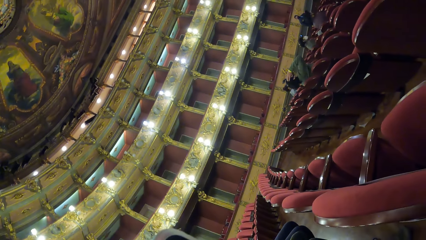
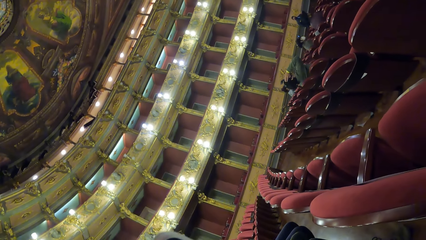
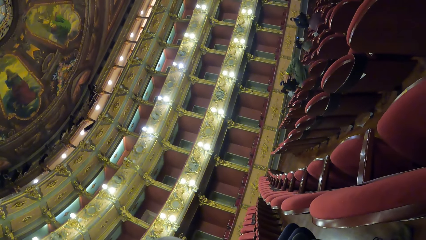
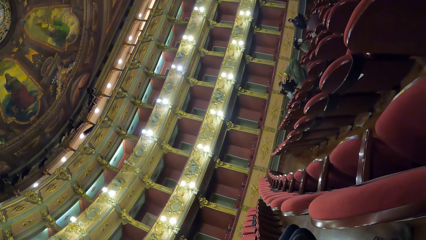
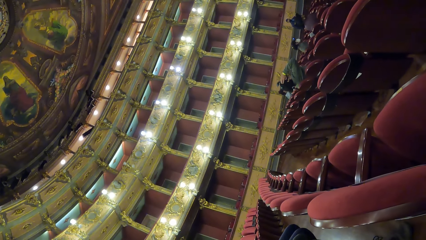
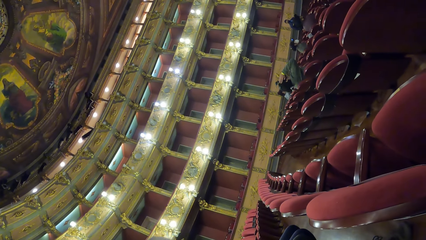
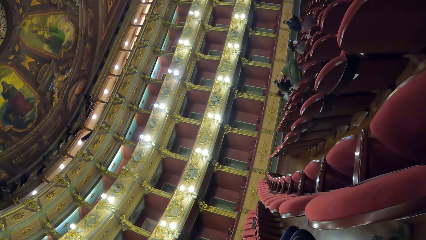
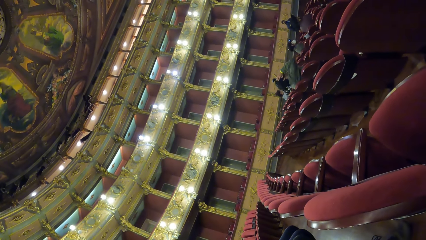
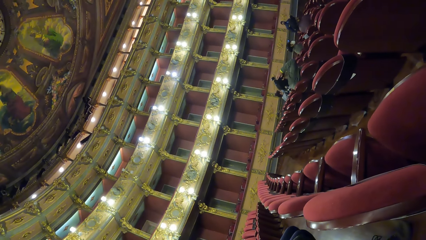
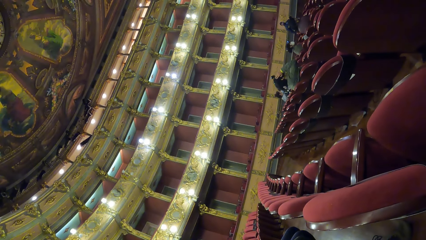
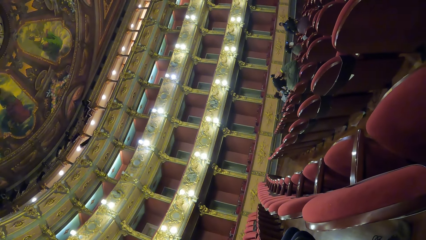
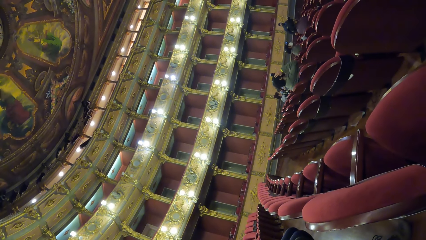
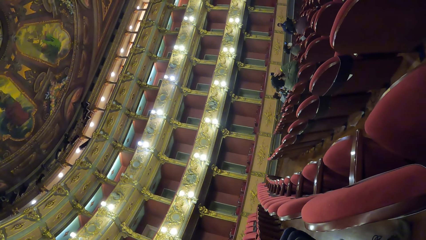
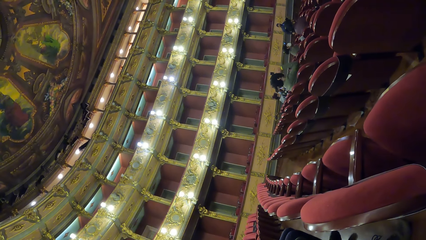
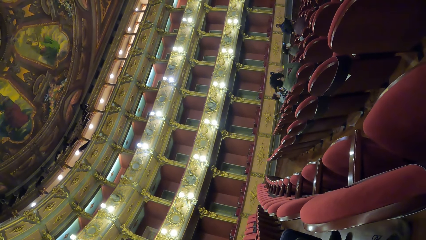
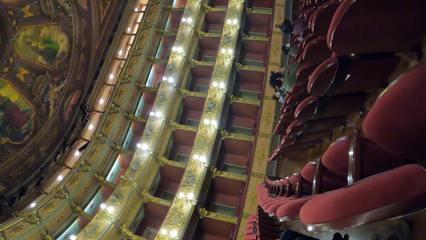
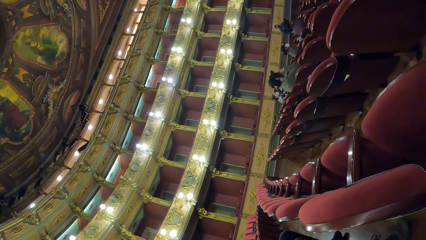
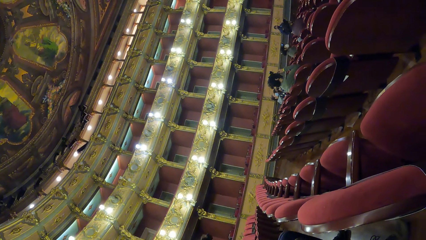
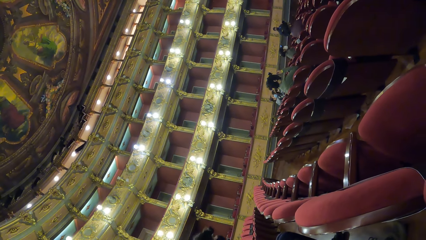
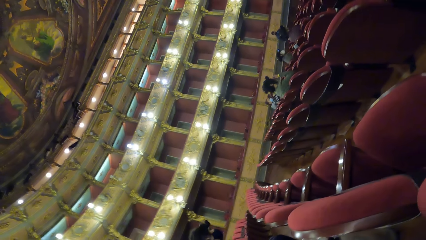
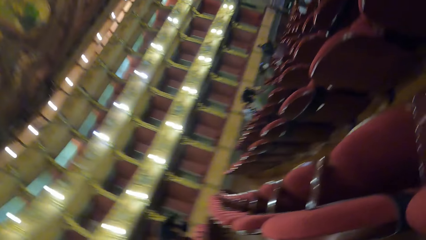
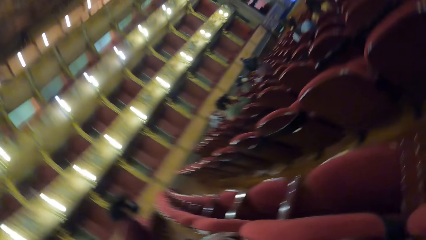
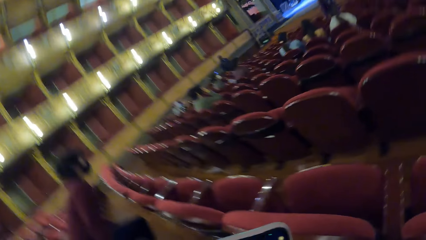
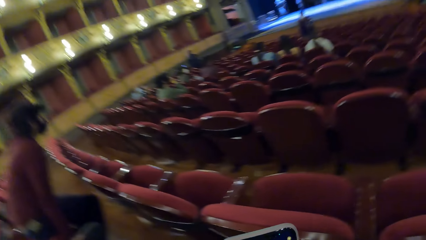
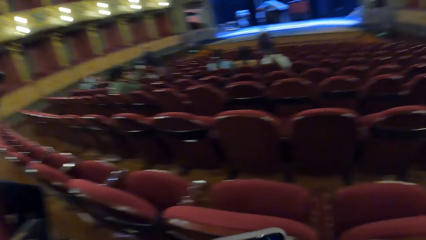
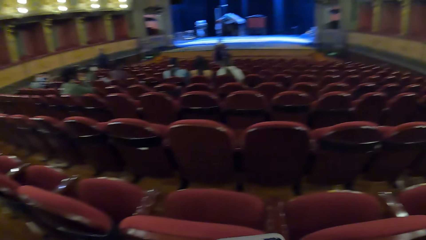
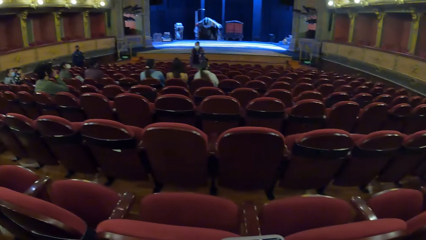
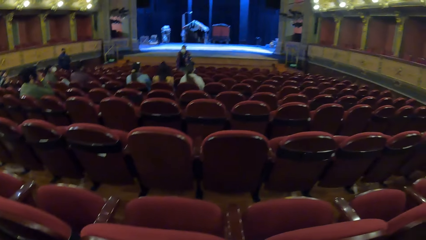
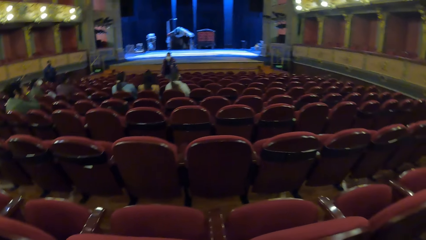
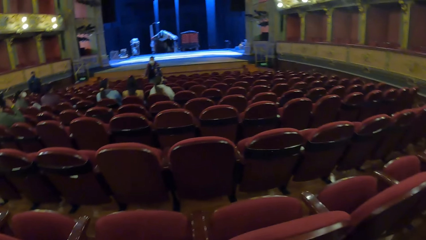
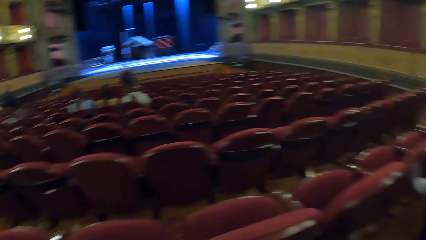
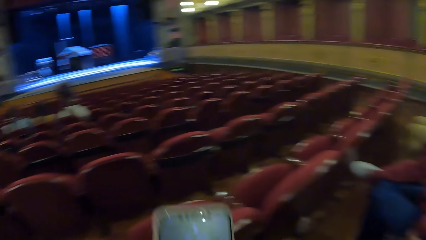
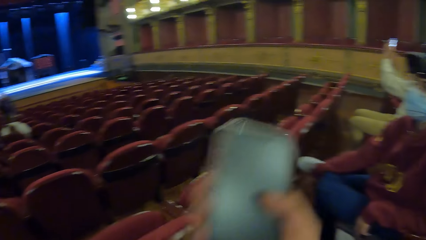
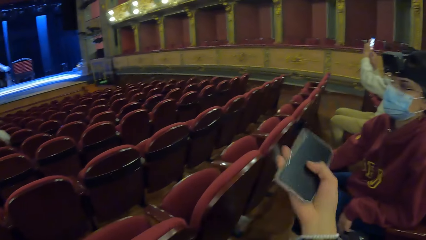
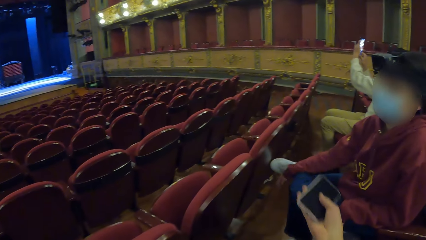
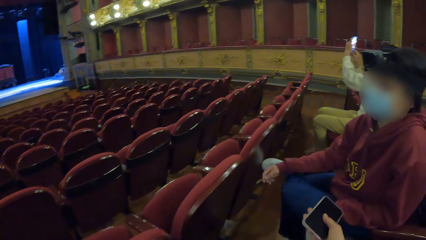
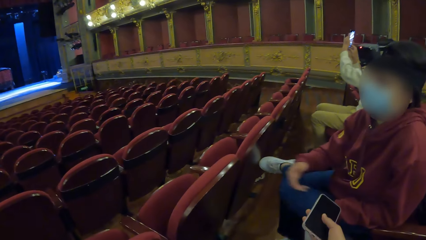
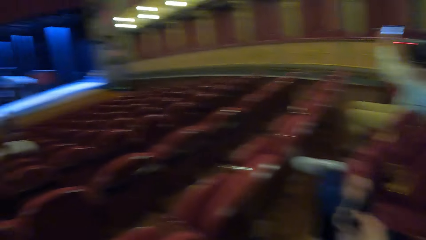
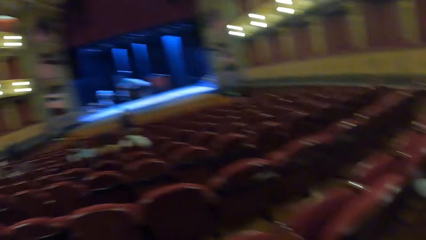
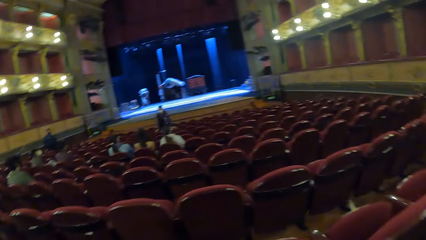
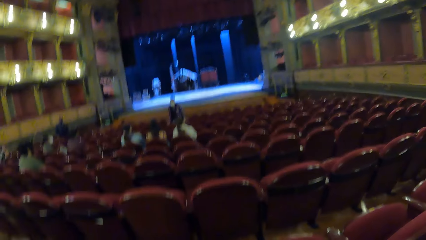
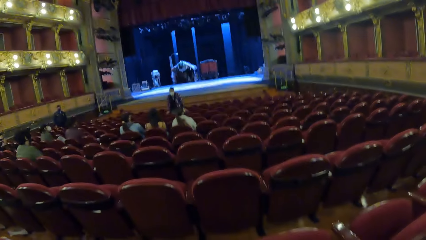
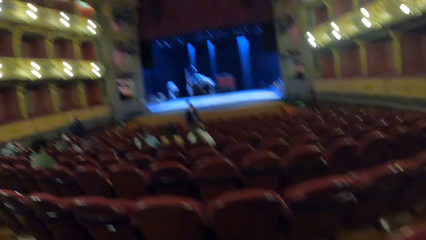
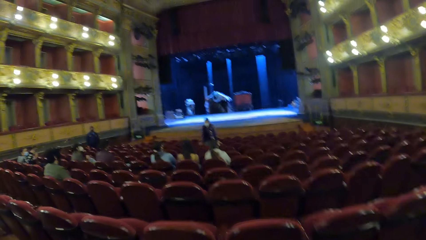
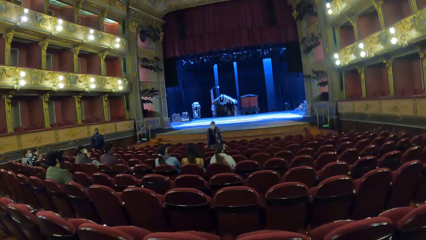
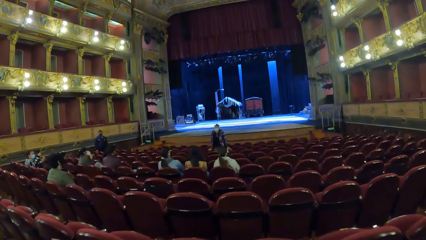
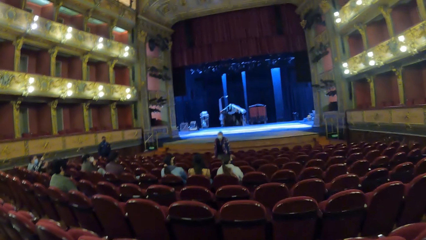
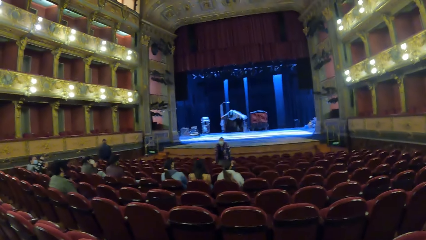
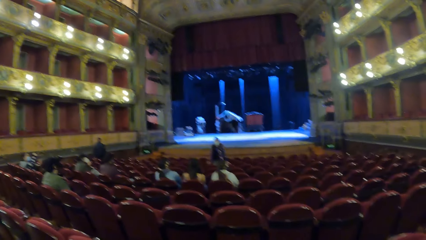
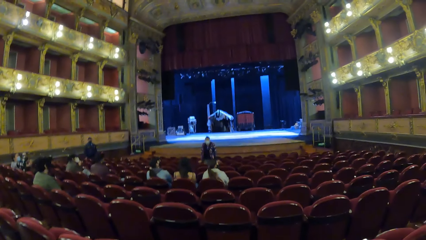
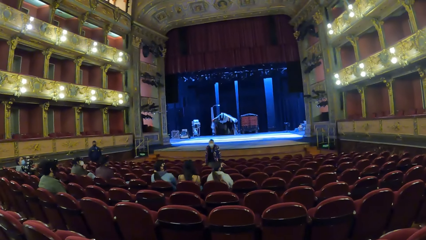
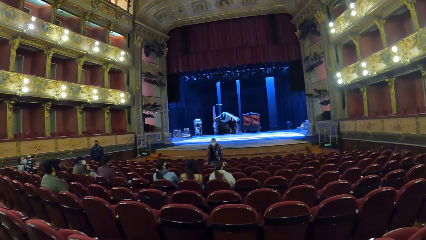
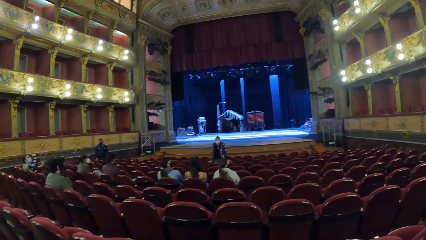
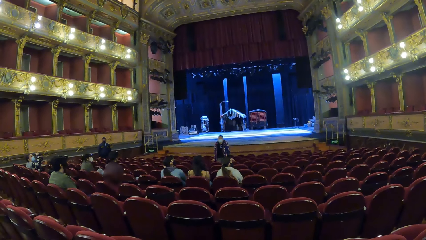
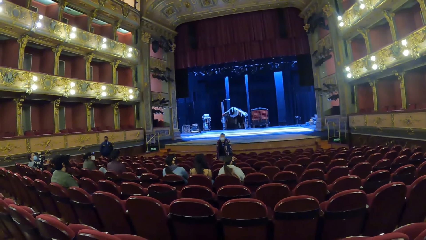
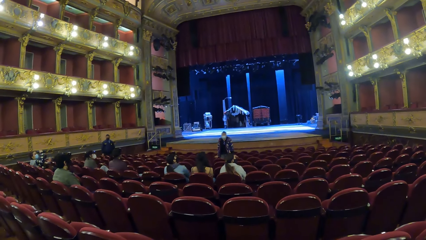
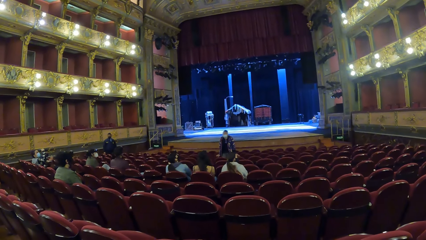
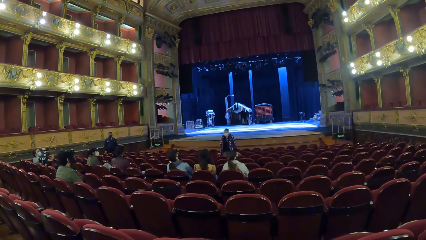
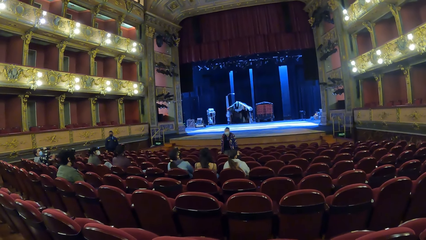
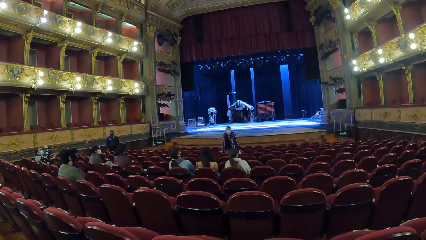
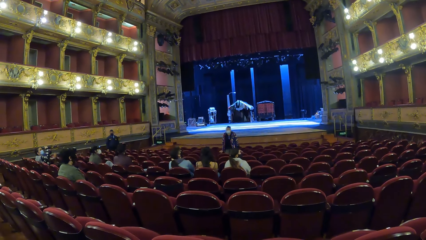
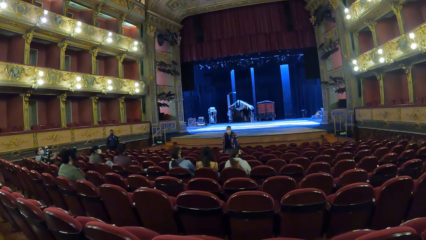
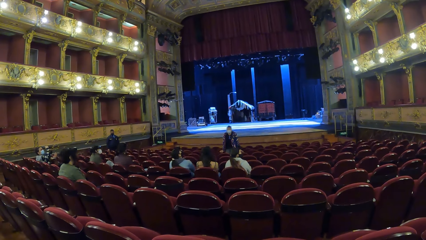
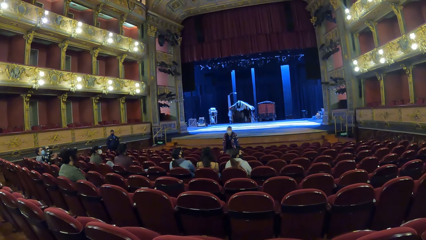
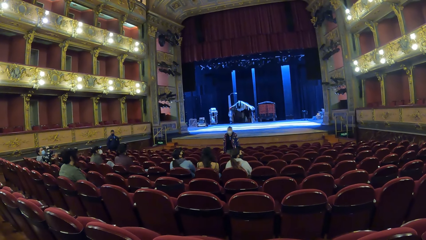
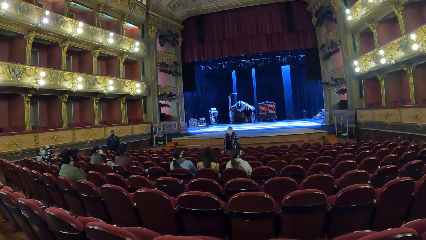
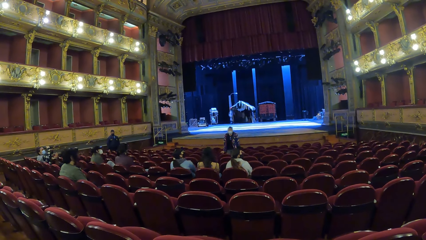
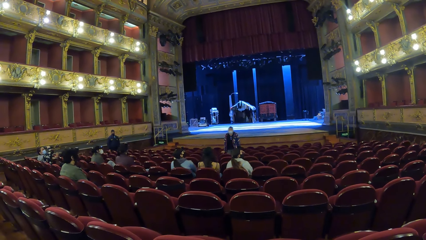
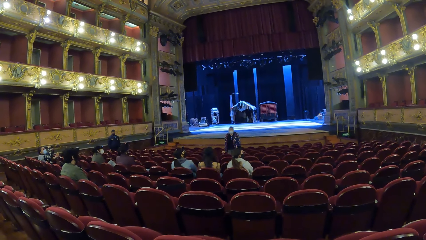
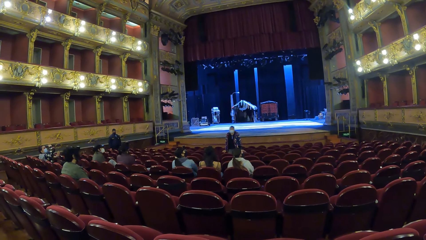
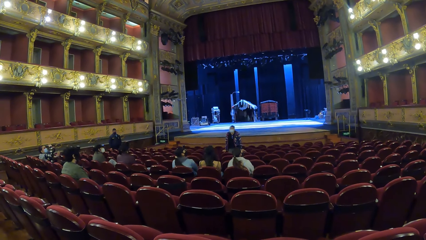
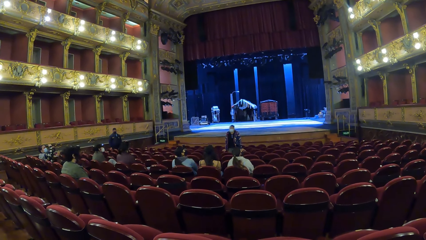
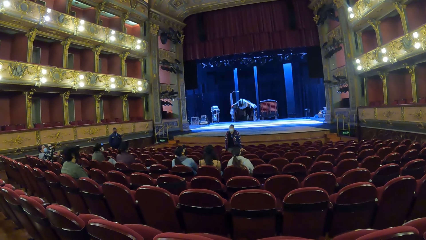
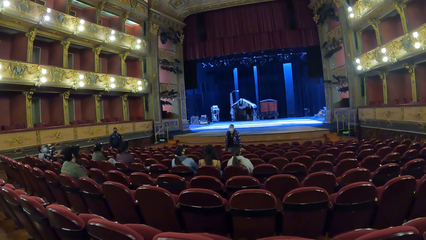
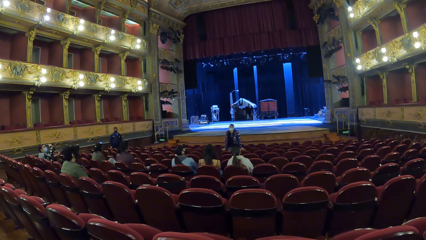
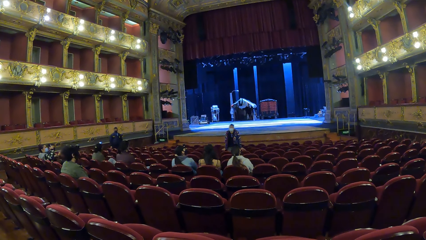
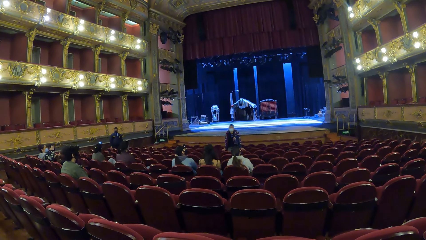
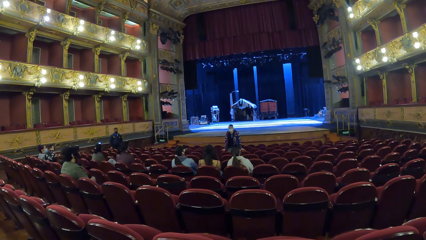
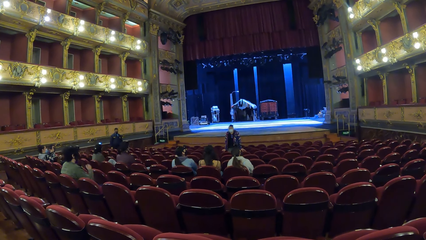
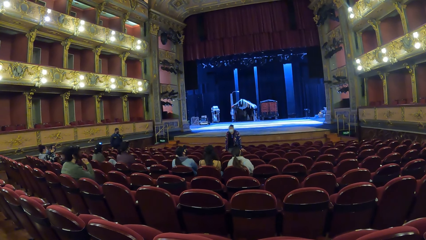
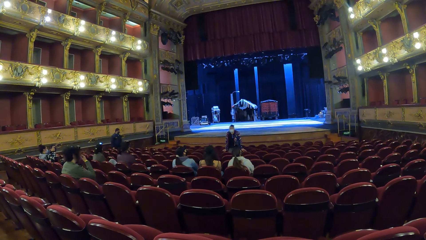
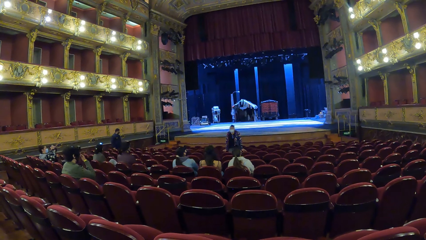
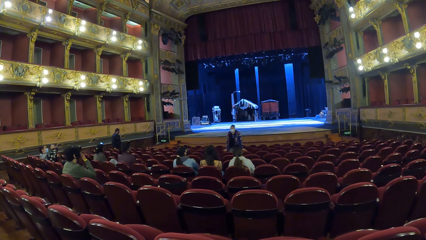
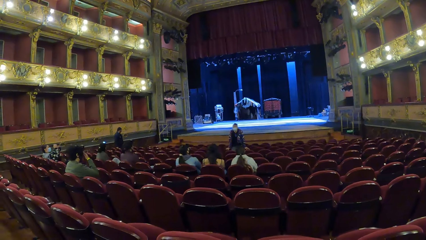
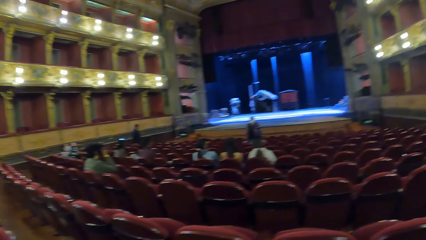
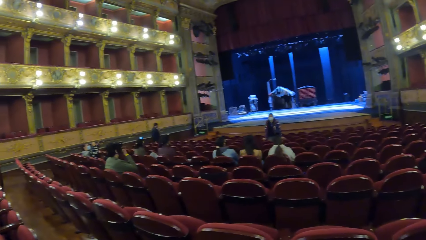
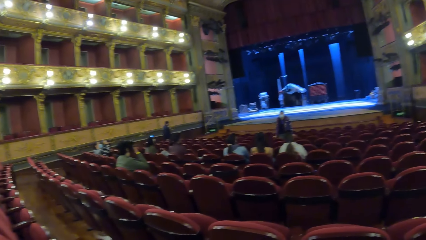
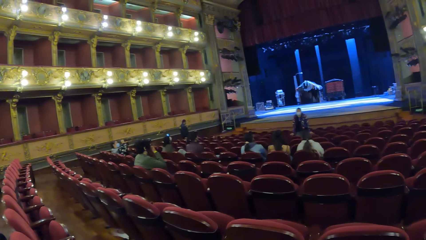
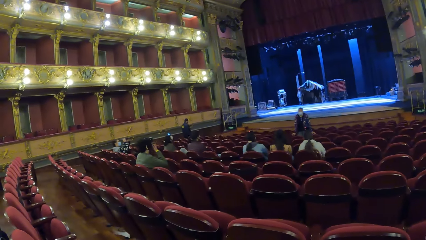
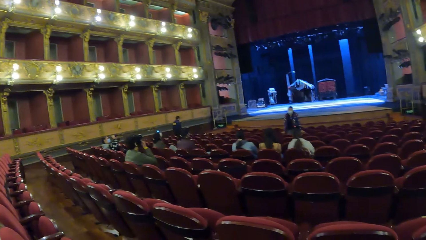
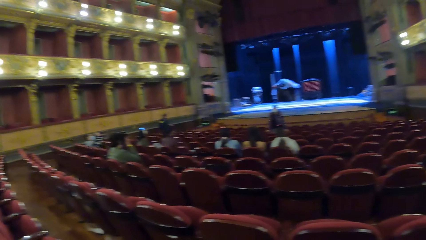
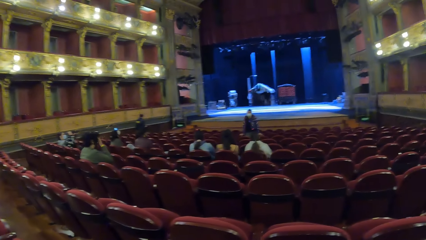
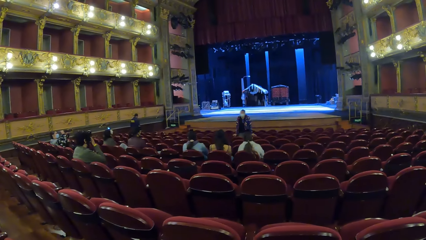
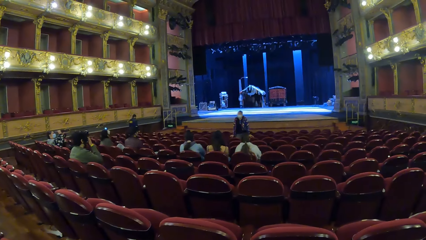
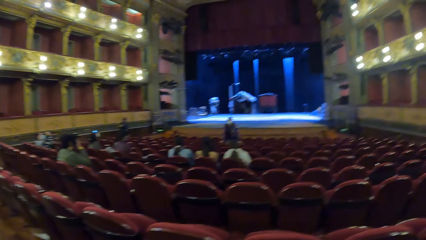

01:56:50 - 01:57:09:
A person touches the face. The camera wearer passes the mobile phone to the right of a woman with his right hand. Another woman operates a mobile phone with her right hand. A third woman interacts with a man. Another person moves the hand with the phone up. The first person touches his face with his right hand.
